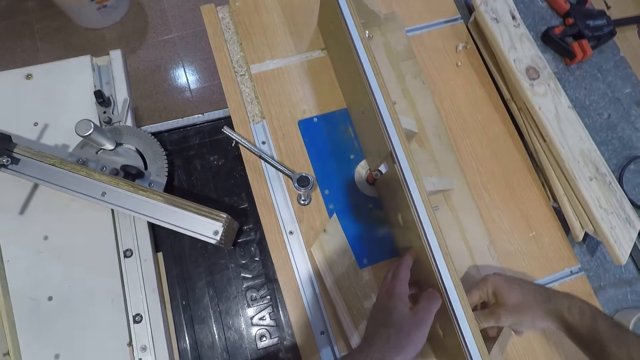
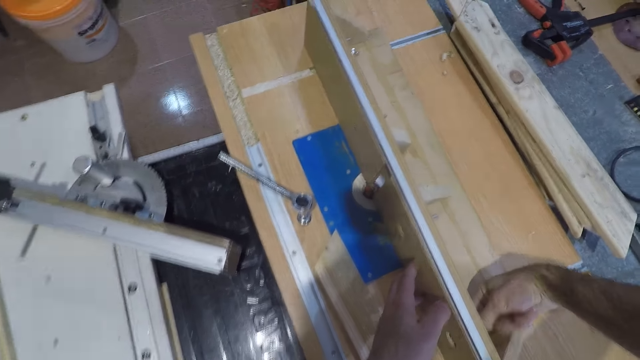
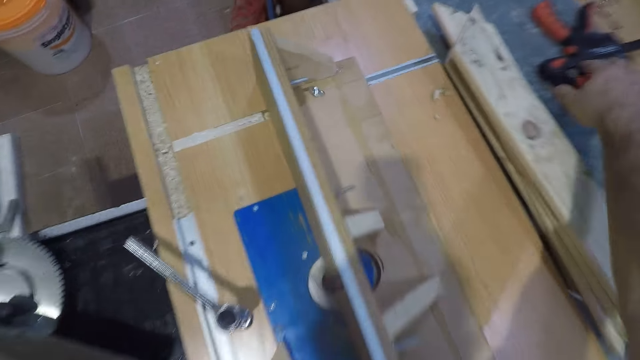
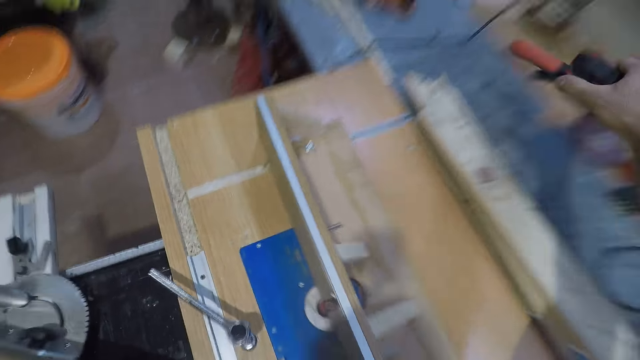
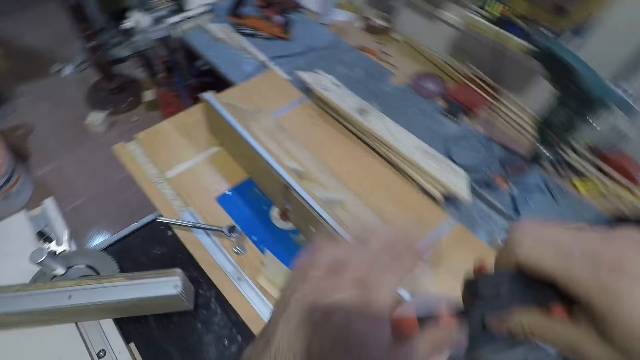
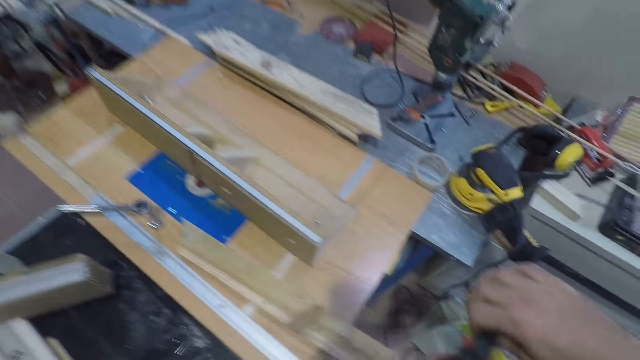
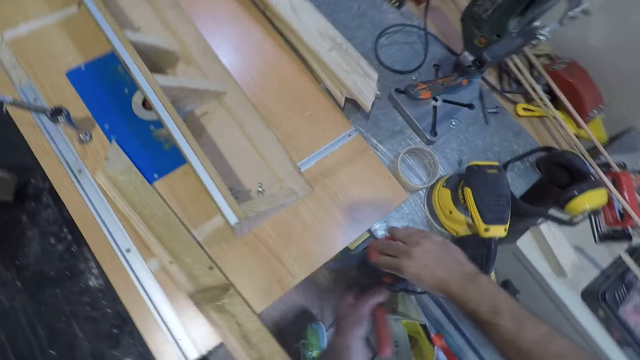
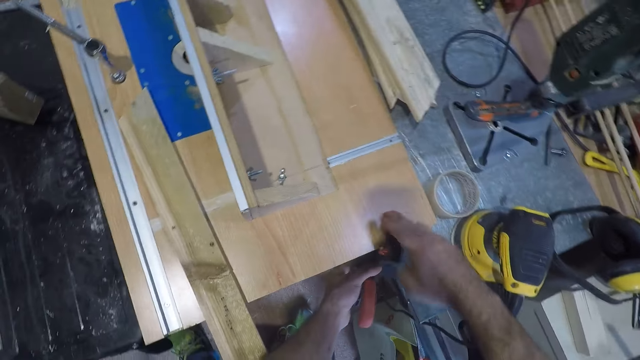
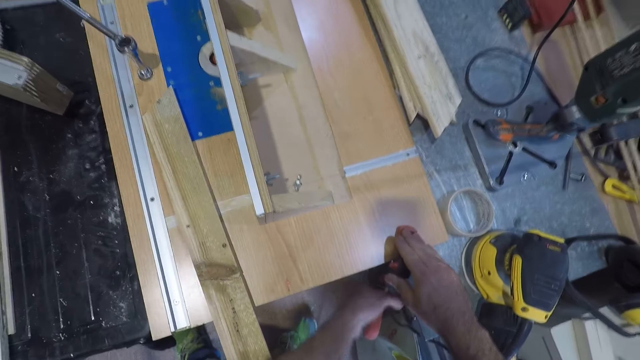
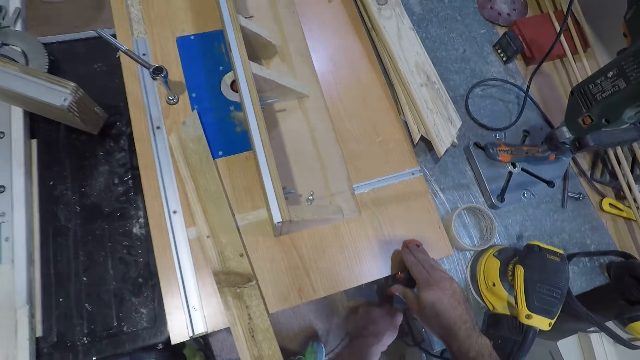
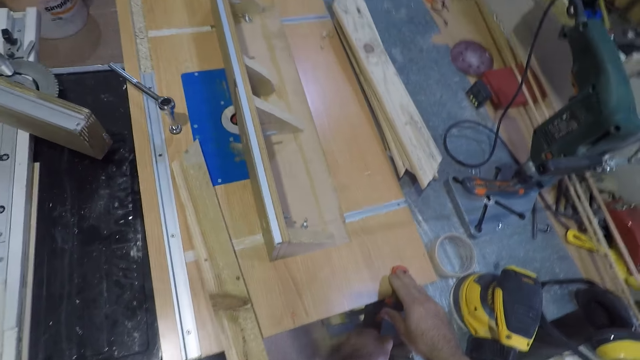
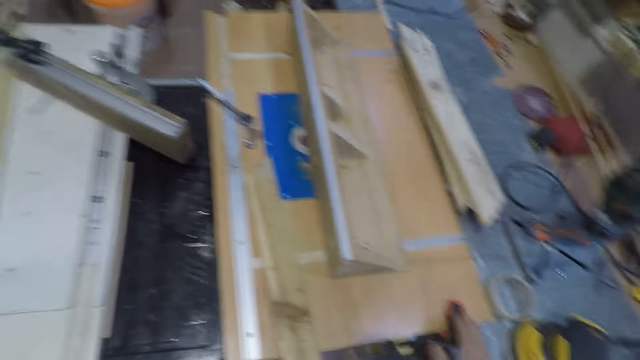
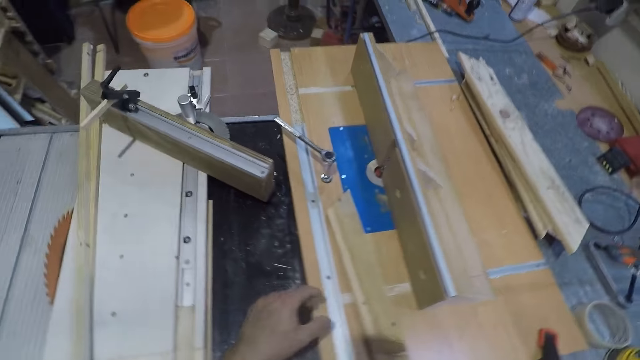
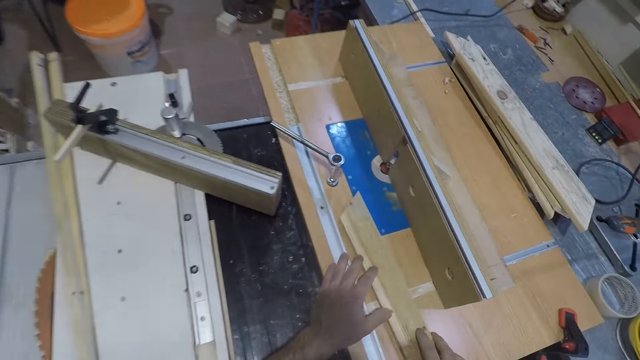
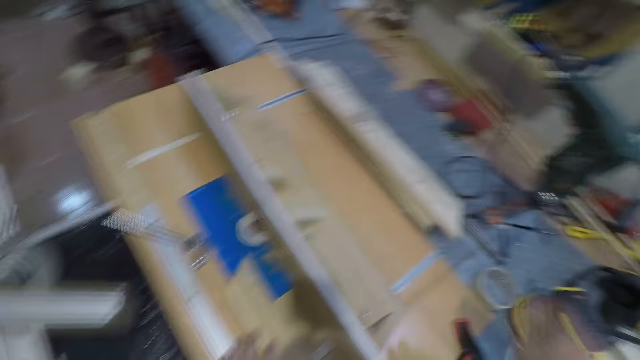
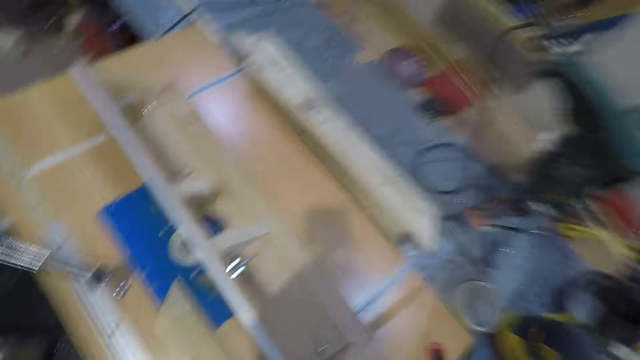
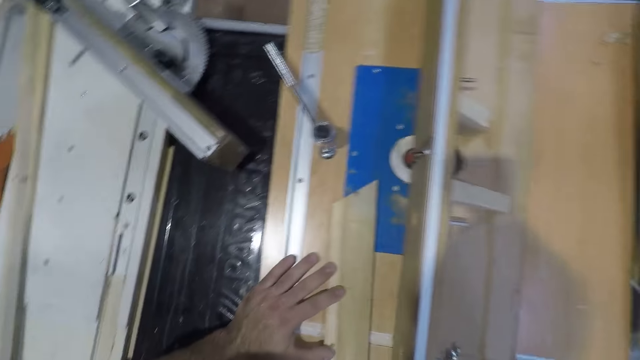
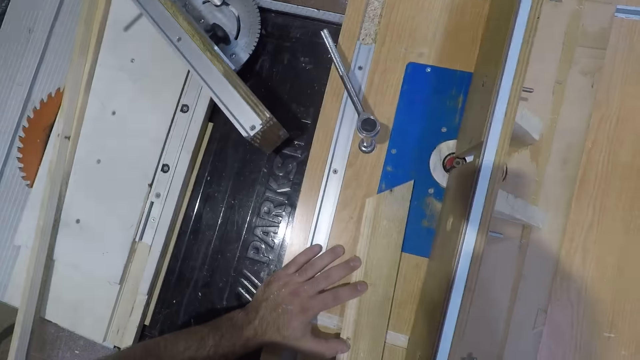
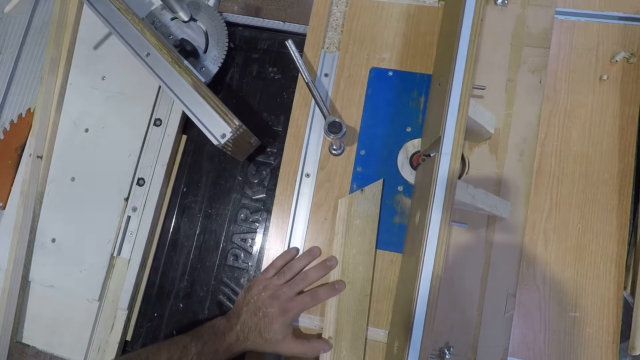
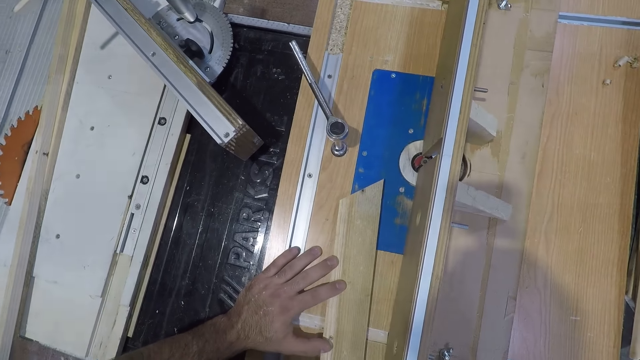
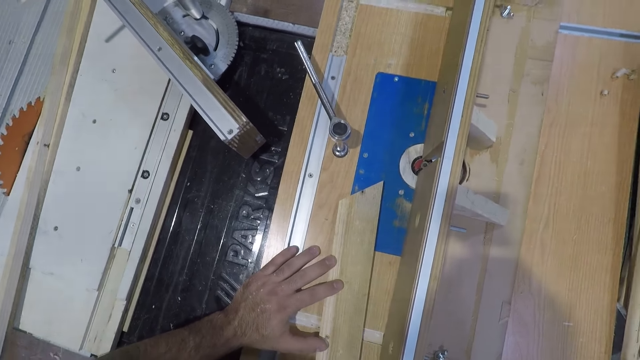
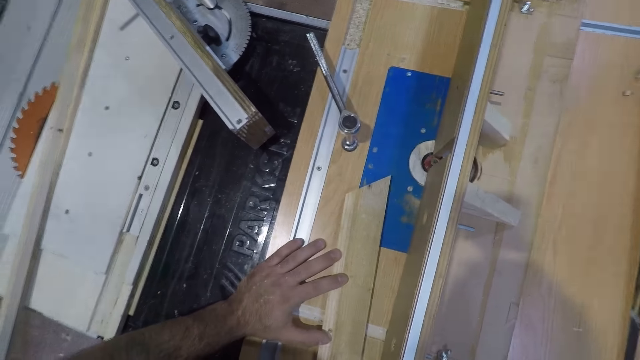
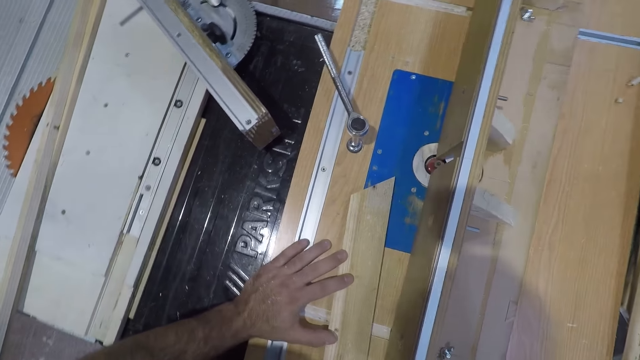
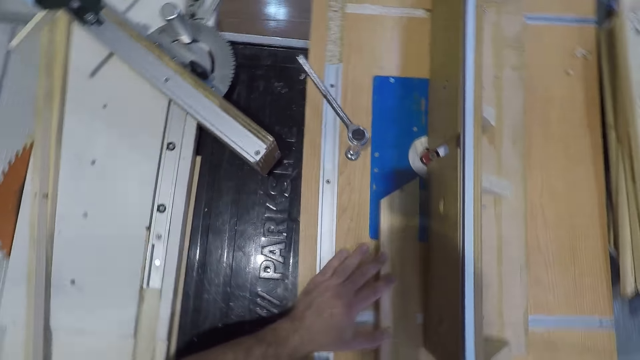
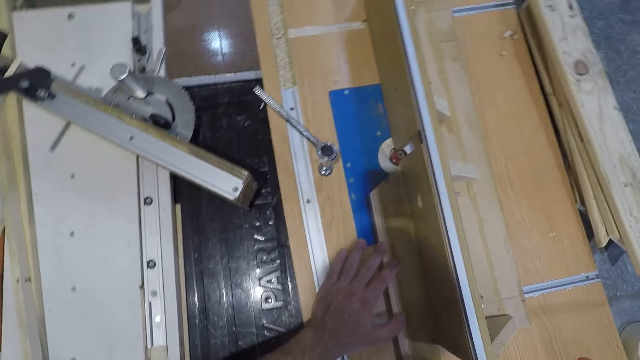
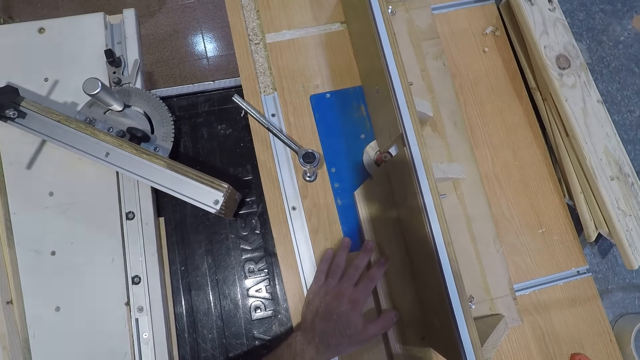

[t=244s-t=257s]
The camera wearer picks up a hand clamp on the table. He fixes the hand clamp on the wood on the trim router table. He puts his hand on the wood on the table. He turns on the trim router. He touches the wood on the table.

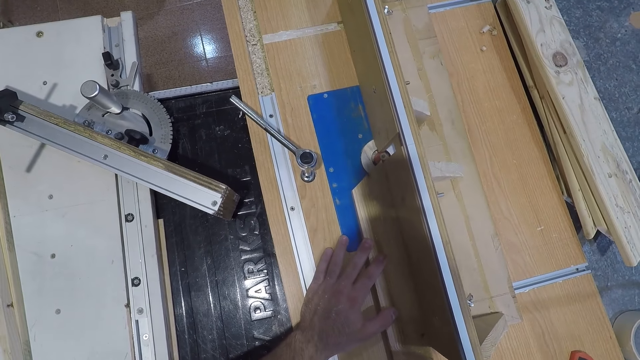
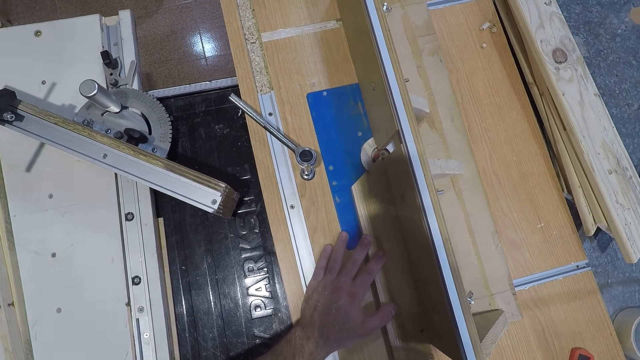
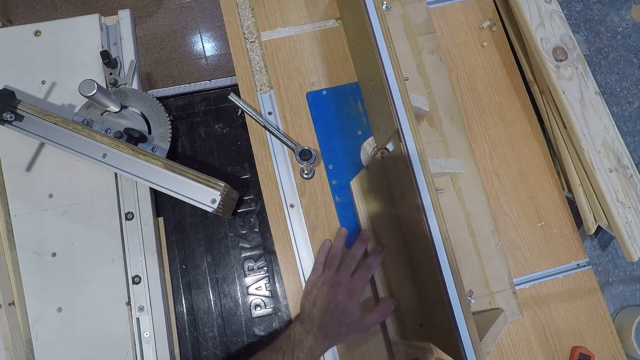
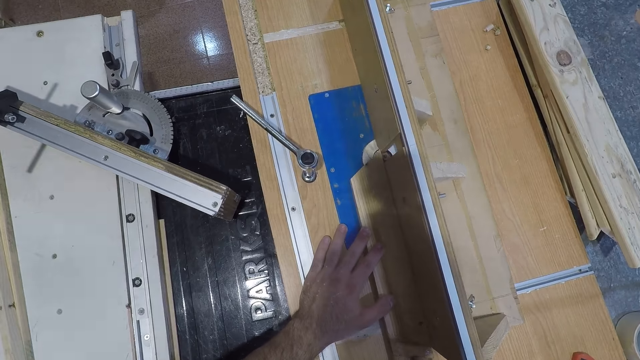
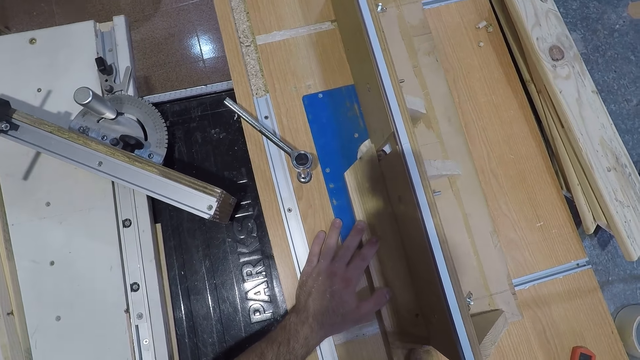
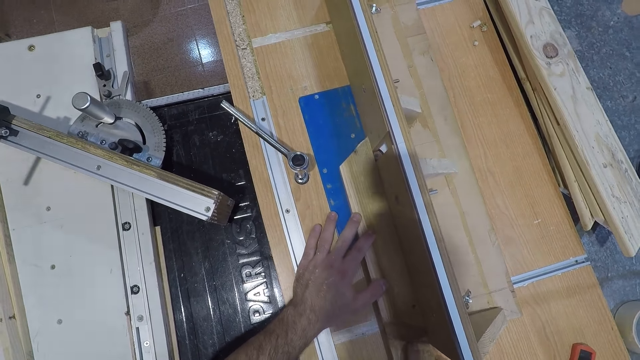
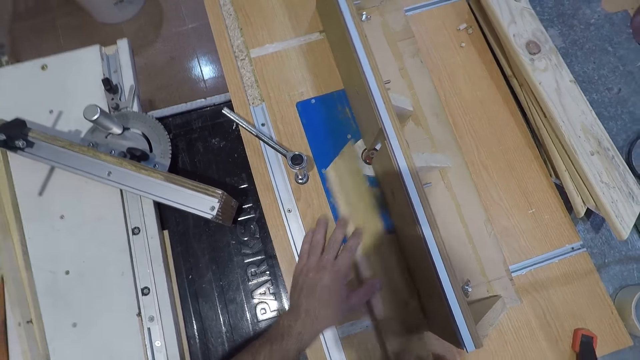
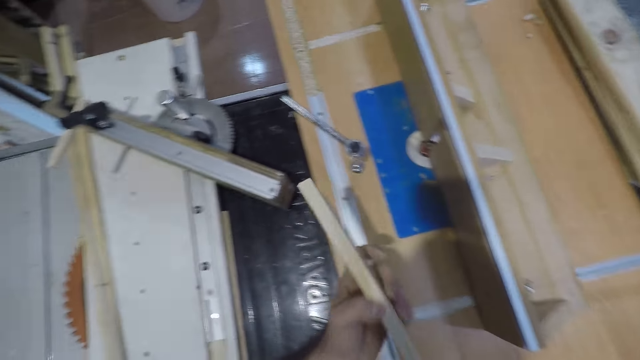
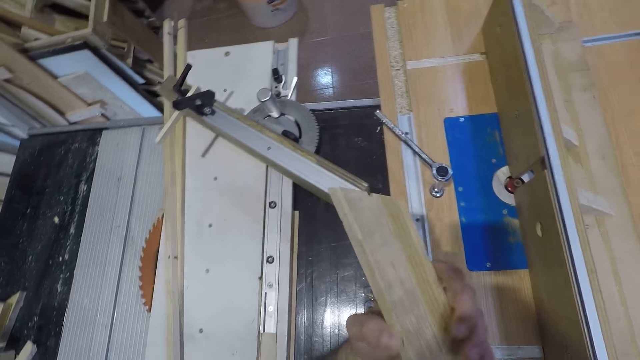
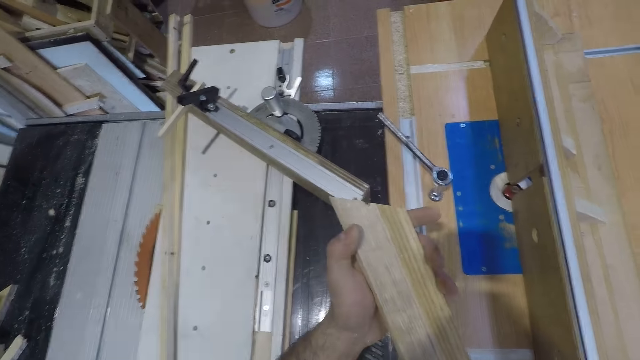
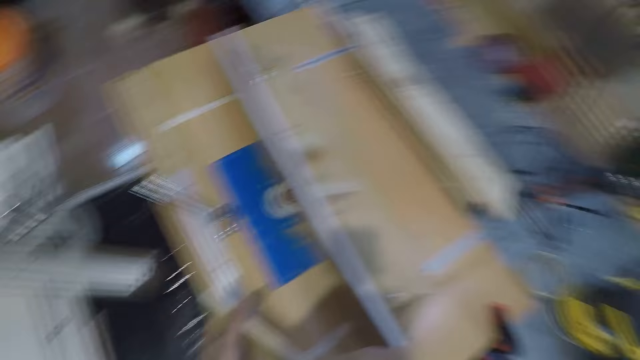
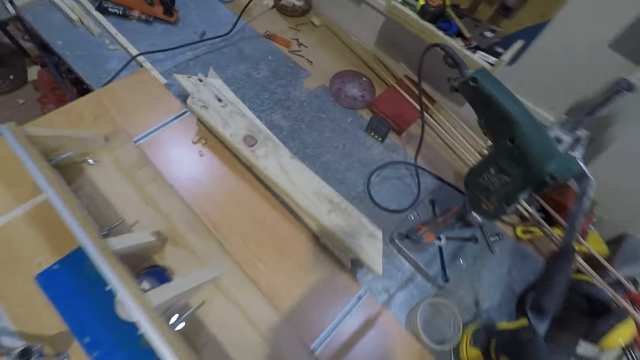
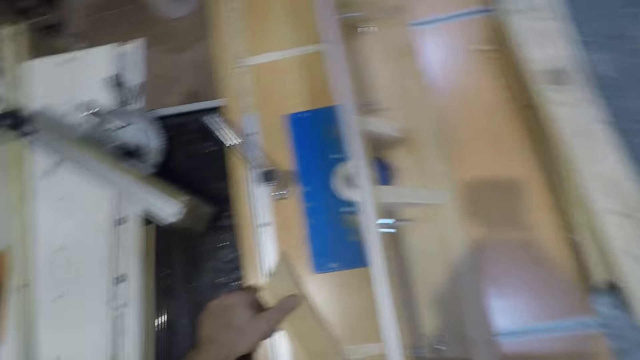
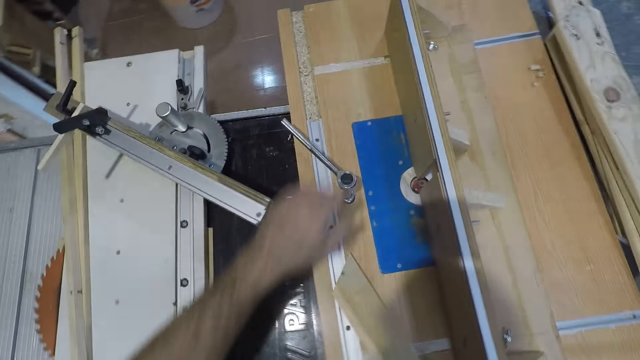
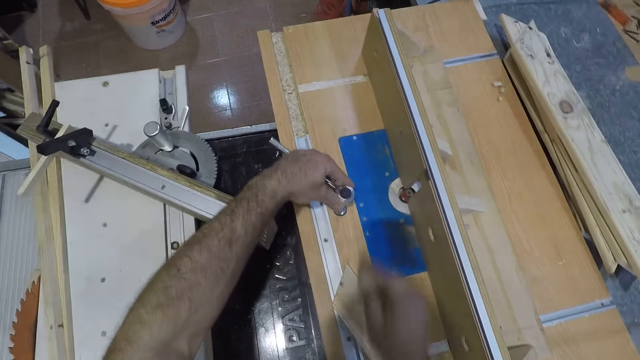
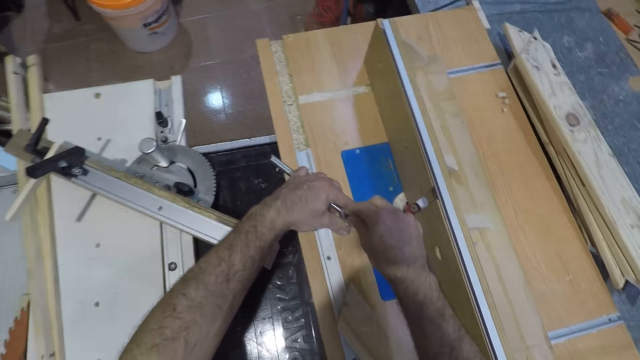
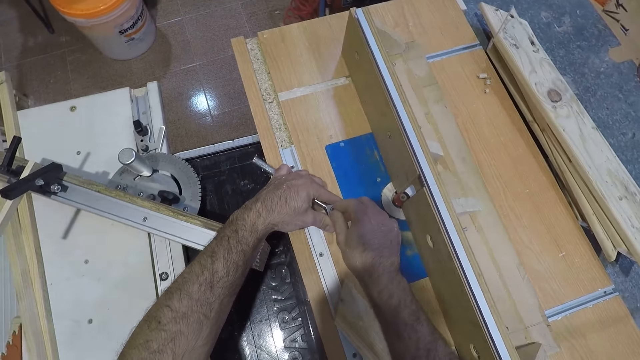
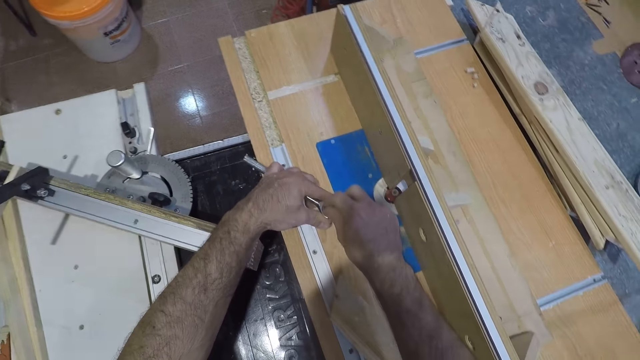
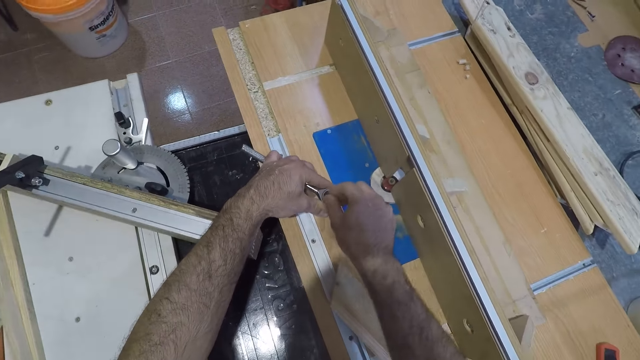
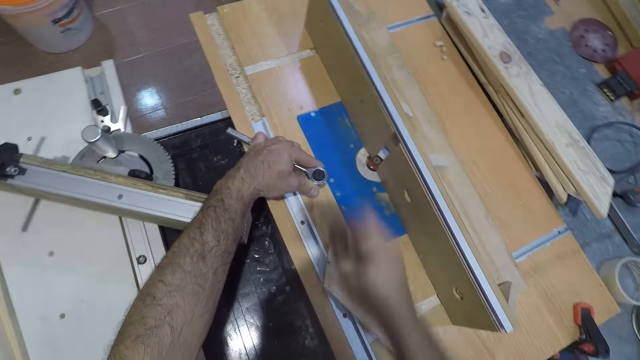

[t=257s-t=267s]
The camera wearer passes the wood through the bit of the trim router. He dresses the wood on the grinding machine. He examines the wood. He holds the piece of wood in his hands and puts the wood on the table. He turns off the trim router. He holds the spanner with his left hand. He holds the bolt in his hand. He tightens the nut with his hand.
